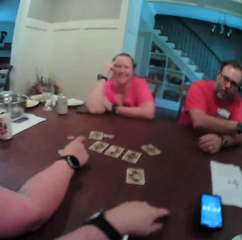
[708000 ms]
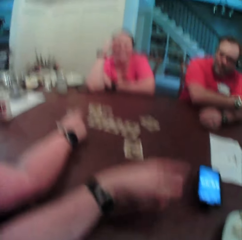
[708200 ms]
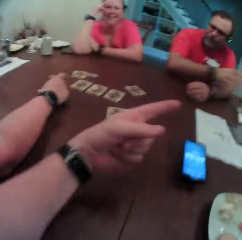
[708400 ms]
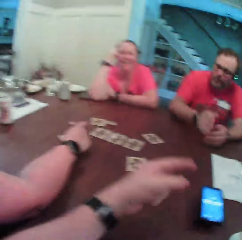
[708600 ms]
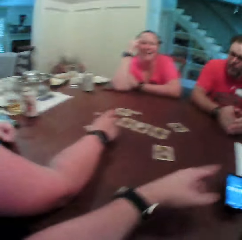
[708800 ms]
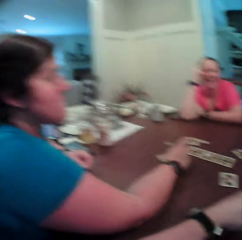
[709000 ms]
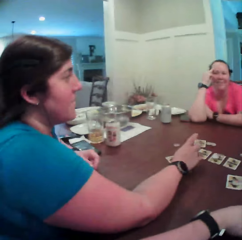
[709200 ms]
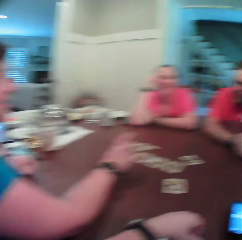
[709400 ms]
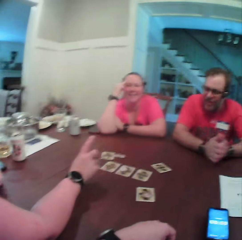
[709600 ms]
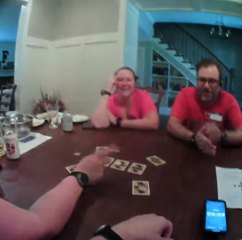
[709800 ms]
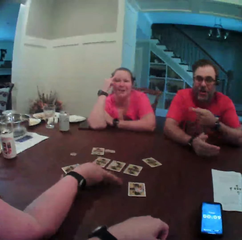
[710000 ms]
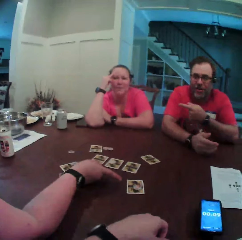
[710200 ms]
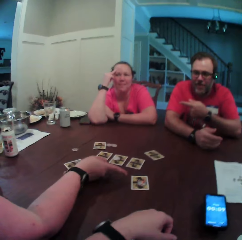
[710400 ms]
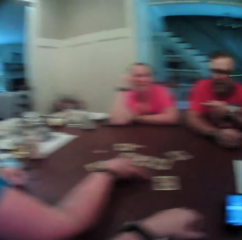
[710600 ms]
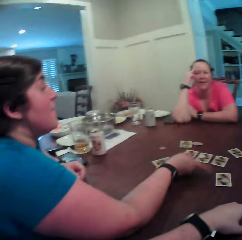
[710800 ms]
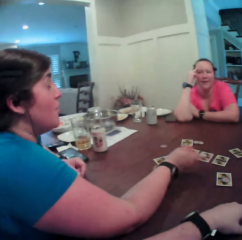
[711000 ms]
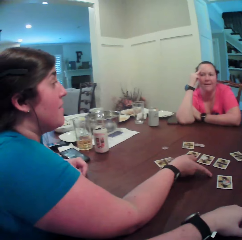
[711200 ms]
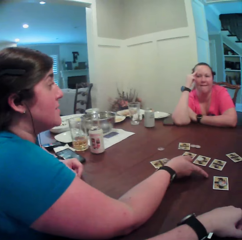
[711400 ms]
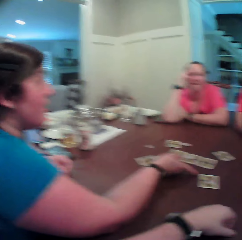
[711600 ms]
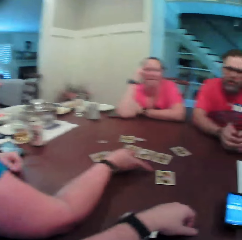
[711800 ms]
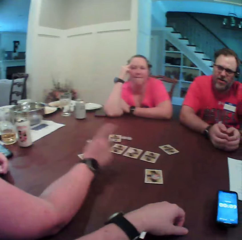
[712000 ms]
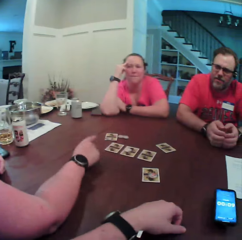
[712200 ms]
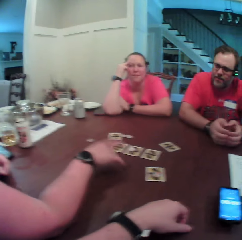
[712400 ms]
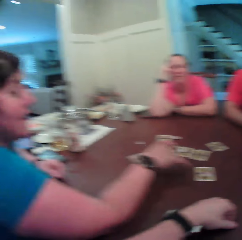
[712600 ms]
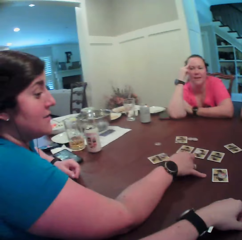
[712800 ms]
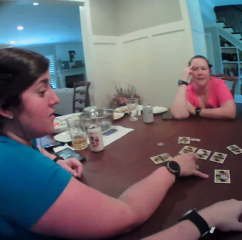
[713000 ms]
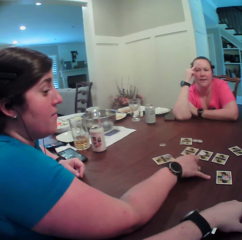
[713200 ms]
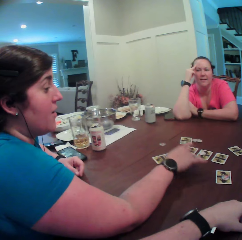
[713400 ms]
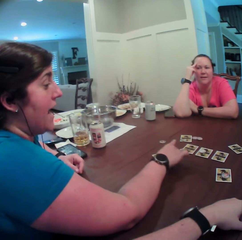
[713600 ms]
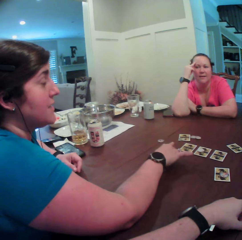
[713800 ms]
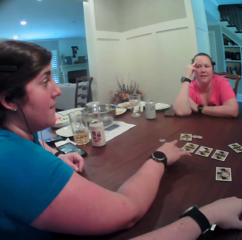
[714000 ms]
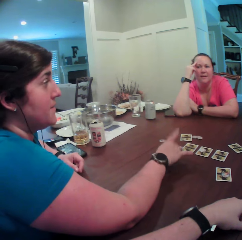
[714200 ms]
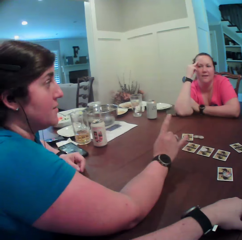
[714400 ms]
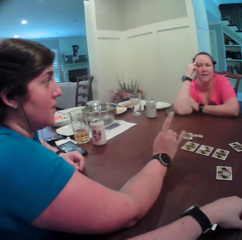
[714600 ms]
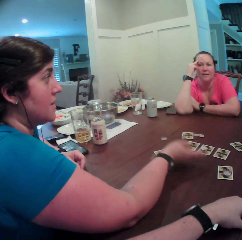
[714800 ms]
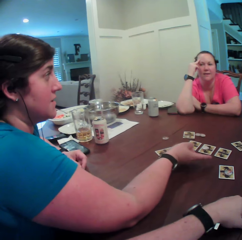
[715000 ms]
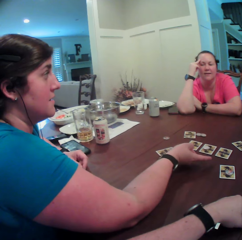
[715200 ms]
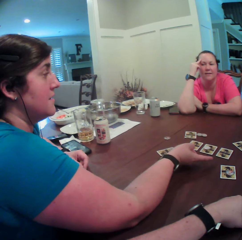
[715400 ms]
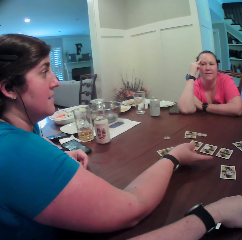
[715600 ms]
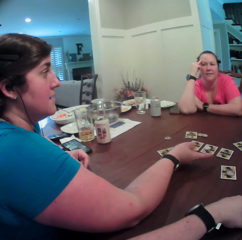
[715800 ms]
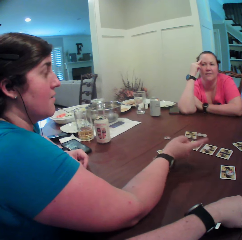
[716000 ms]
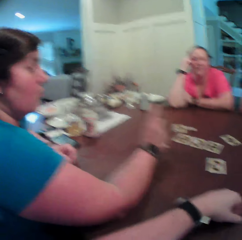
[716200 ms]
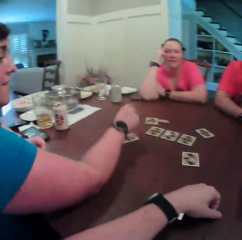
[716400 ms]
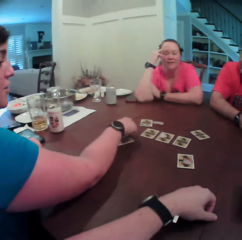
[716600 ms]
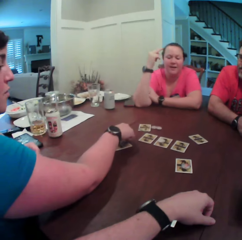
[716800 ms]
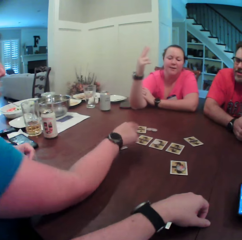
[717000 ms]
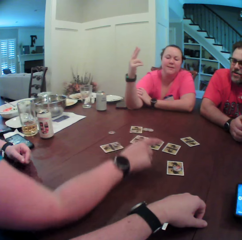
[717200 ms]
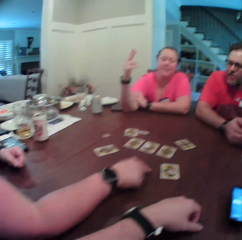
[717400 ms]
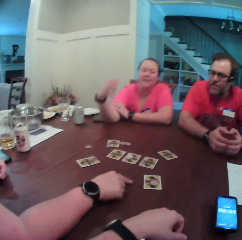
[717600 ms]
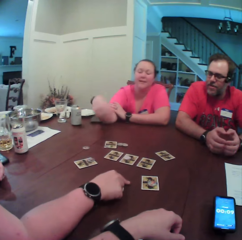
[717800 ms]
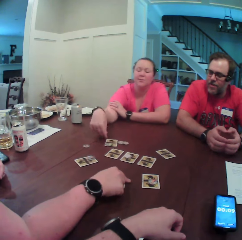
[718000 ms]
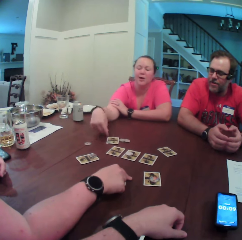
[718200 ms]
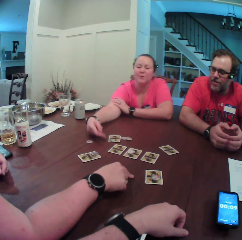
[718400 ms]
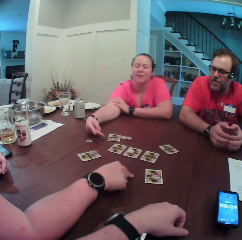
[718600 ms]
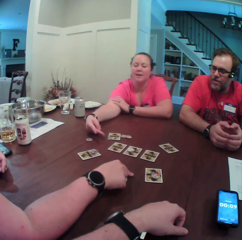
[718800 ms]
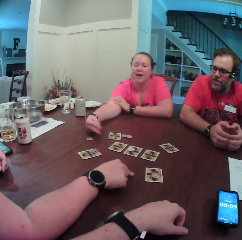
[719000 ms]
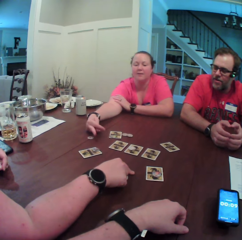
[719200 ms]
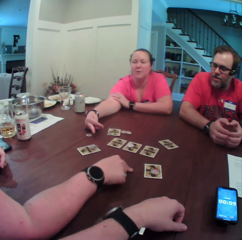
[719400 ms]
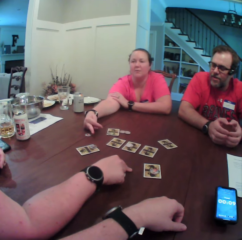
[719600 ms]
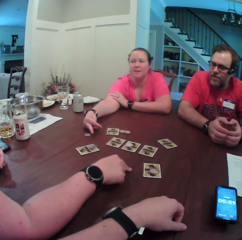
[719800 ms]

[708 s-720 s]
The camera wearer gesticulates with his left hand. The woman gesticulates with her right hand. The man points his left hand to another woman. The first woman points at the table with her right hand. The other woman gesticulates with her right hand. The first woman points at the table with her right hand.

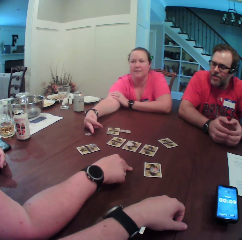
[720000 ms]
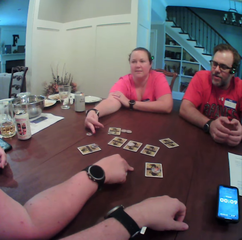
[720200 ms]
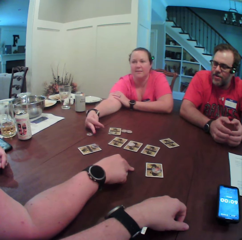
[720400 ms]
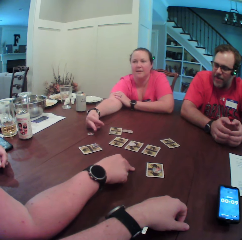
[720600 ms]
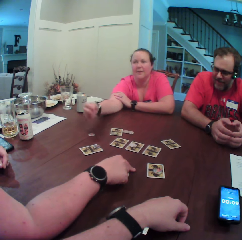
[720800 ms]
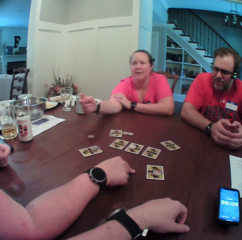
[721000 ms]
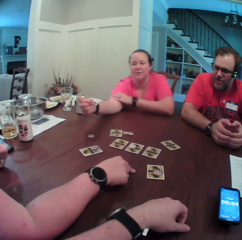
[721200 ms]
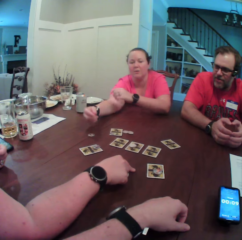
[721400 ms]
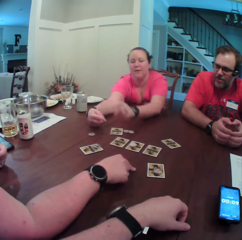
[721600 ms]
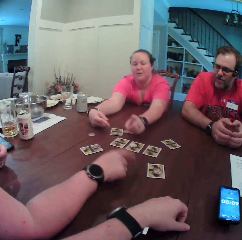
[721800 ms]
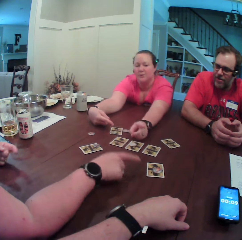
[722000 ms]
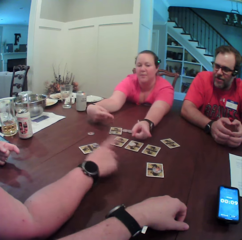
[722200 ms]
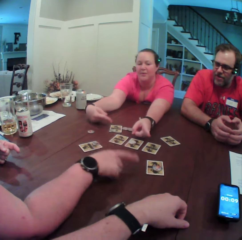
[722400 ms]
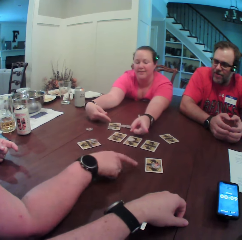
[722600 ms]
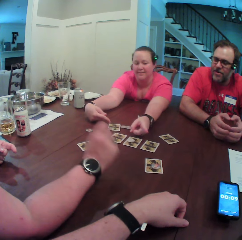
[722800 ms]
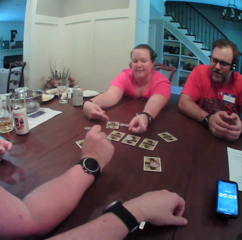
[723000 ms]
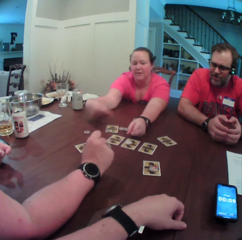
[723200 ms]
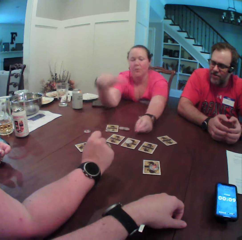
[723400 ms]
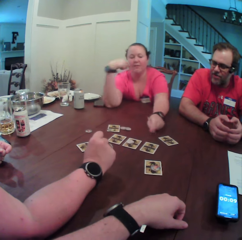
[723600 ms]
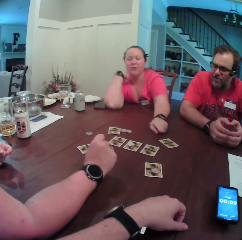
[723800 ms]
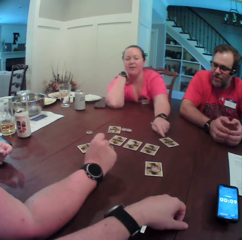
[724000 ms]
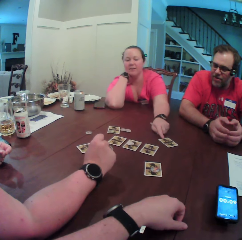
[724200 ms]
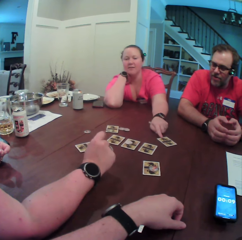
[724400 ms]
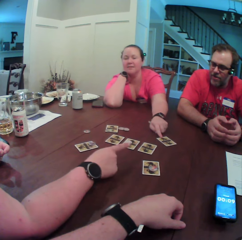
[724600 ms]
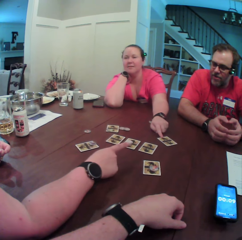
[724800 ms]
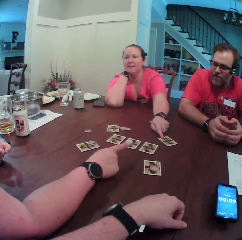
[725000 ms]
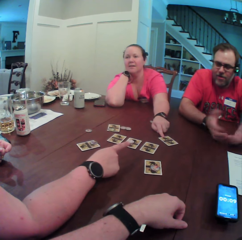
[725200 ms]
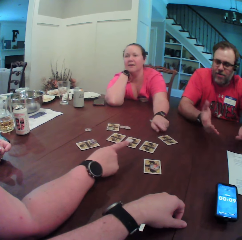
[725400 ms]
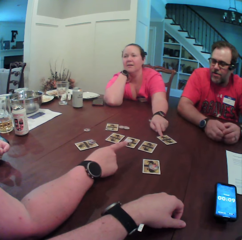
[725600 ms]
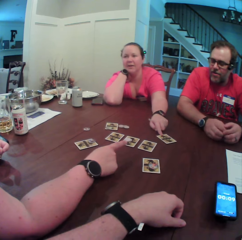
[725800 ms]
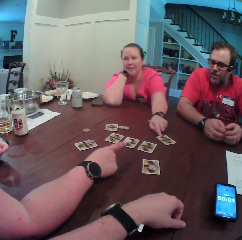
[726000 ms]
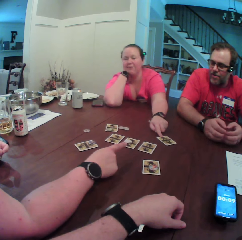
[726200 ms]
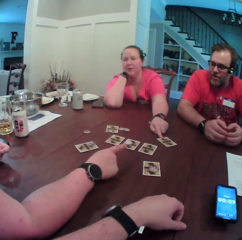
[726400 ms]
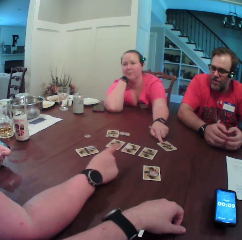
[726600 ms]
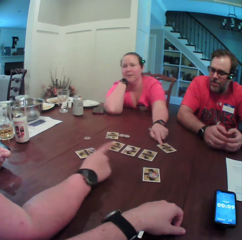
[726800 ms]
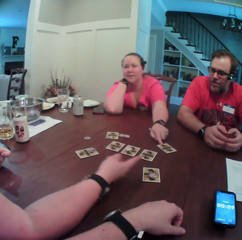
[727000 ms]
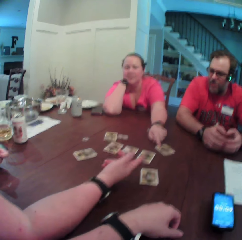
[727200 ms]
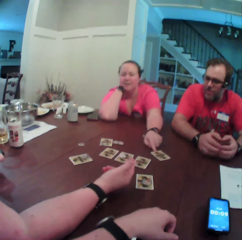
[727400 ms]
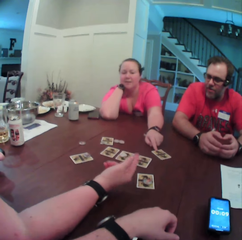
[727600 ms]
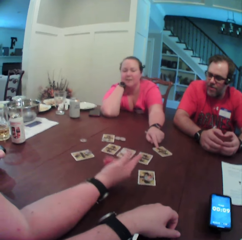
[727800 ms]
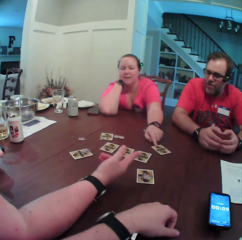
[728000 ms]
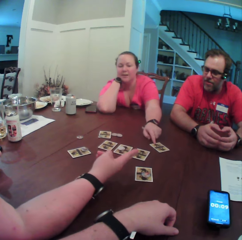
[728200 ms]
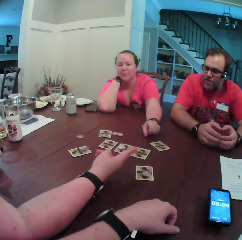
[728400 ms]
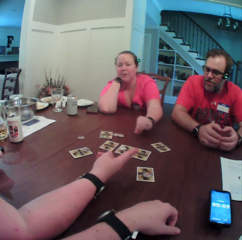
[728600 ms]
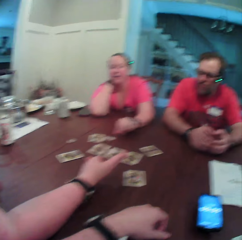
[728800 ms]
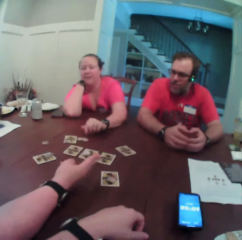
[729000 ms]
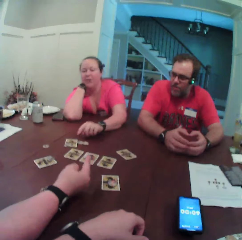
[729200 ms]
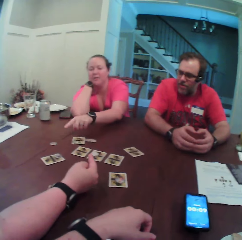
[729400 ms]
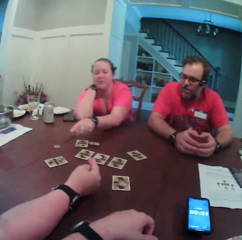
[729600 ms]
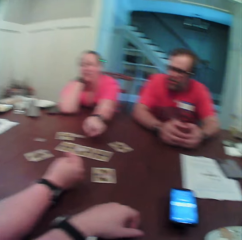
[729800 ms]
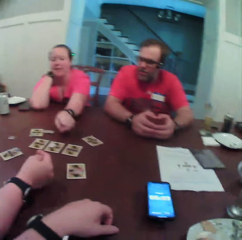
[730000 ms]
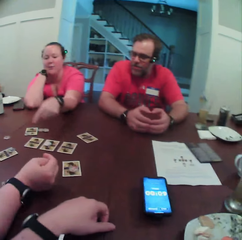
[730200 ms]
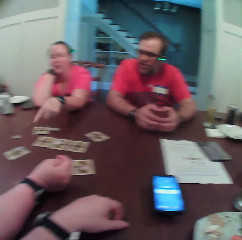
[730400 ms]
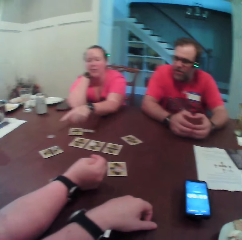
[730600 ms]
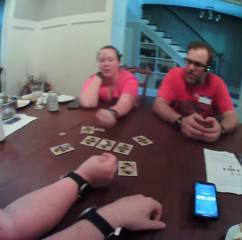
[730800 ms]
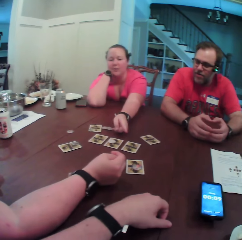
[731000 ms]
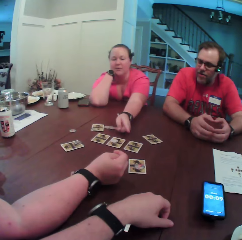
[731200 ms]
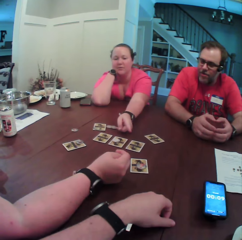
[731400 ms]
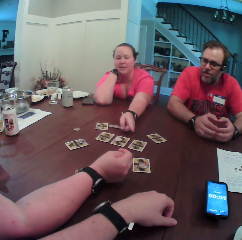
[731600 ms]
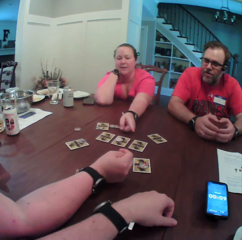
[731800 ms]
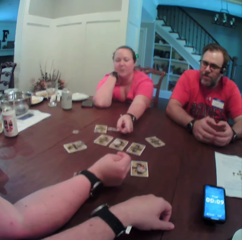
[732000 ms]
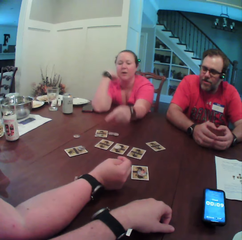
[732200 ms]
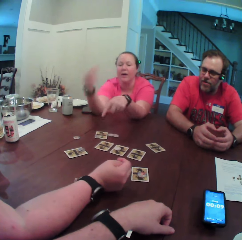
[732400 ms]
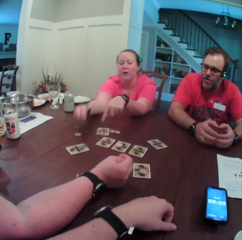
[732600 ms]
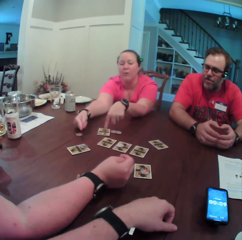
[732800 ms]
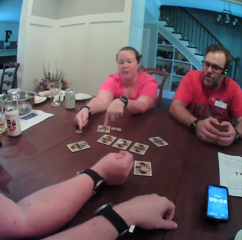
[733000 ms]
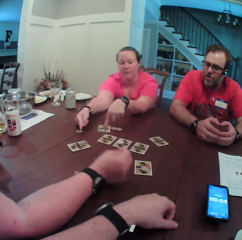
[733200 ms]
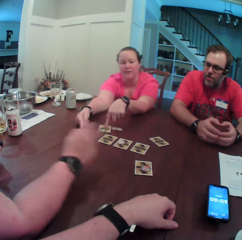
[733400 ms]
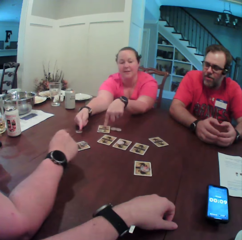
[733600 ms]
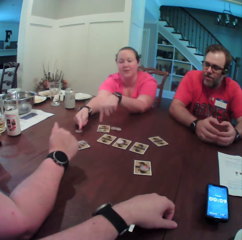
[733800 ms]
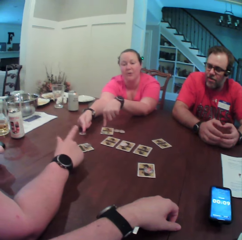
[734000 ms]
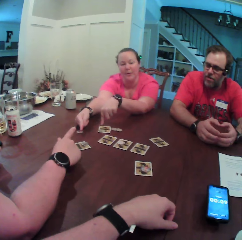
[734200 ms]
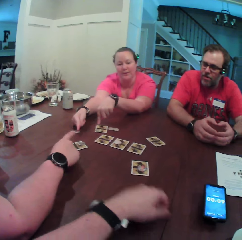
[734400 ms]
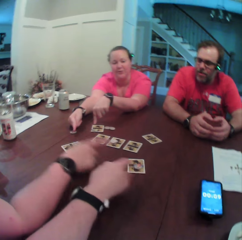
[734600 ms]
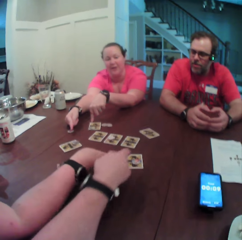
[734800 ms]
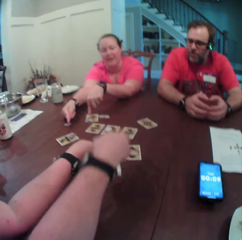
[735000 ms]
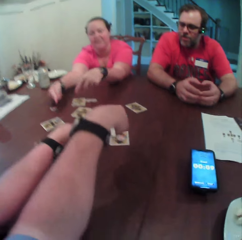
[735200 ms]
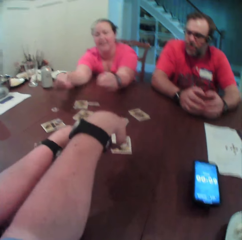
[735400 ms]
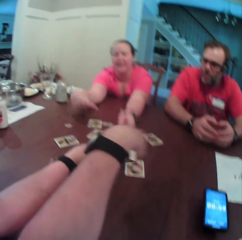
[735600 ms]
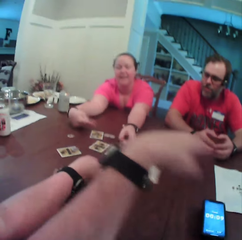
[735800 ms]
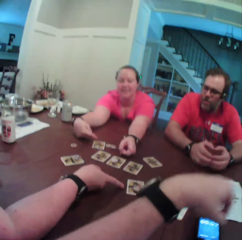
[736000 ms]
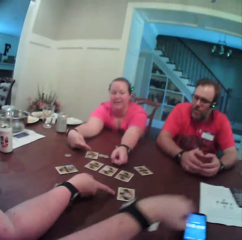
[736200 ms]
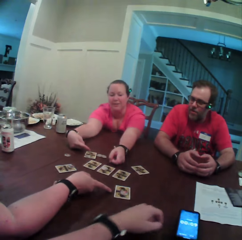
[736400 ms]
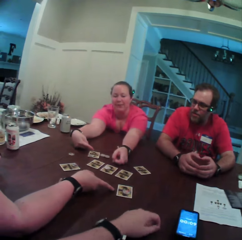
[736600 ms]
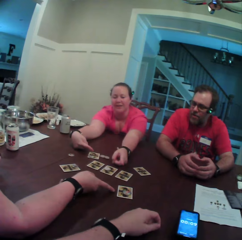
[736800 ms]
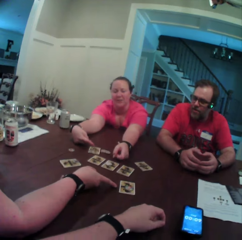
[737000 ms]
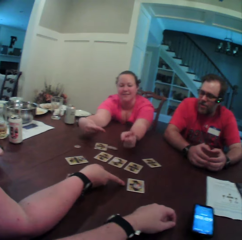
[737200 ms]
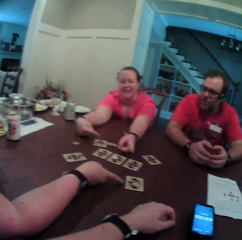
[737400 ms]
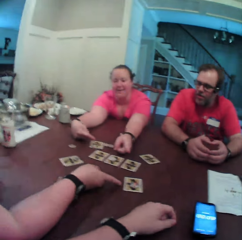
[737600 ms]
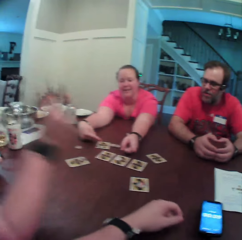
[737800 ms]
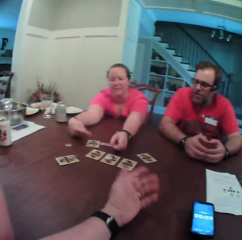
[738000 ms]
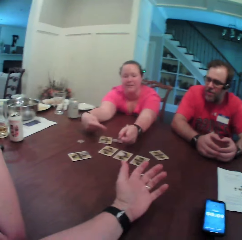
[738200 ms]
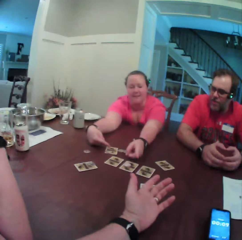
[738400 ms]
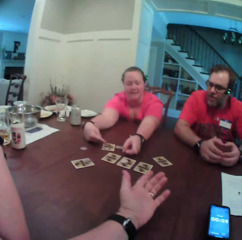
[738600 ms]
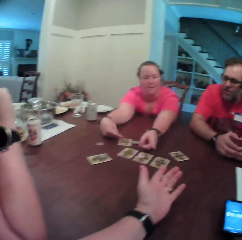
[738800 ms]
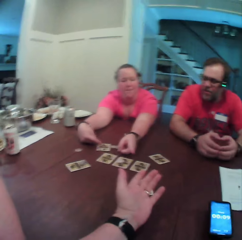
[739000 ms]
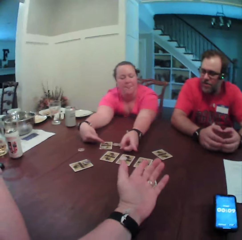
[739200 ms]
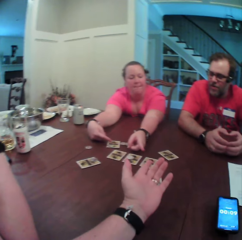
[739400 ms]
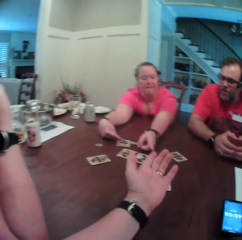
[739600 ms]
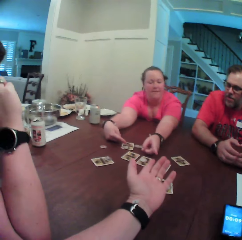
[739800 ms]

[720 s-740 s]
The woman gesticulates with both hands and puts her hand on her shoulder. Another woman points her right hand to the man. The first woman holds a card with her left hand. The man opens both his hands and closes both his hands on the table. The other woman points her right hand to the cards and gesticulates with her right hand. The first woman points at the cards with her left hand, points at the cards on the table with her left hand and points at the cards on the table with both hands. The other woman points at the cards on the table with her right hand. The camera wearer points at the cards on the table with his right hand. The other woman points at a card with her right hand. The first woman points at a card with both hands. The camera wearer spreads his left hand on the table.
